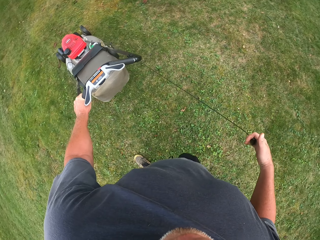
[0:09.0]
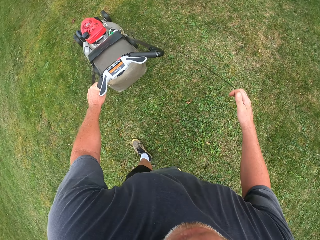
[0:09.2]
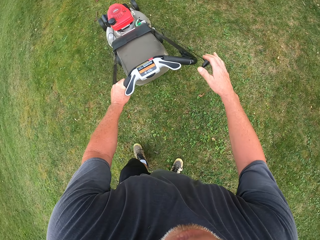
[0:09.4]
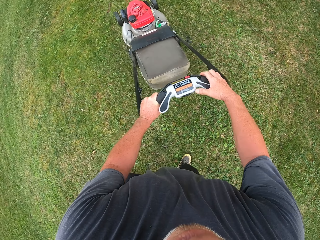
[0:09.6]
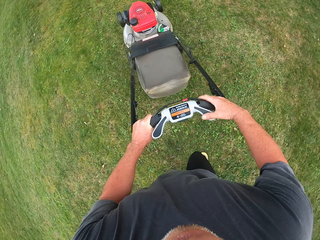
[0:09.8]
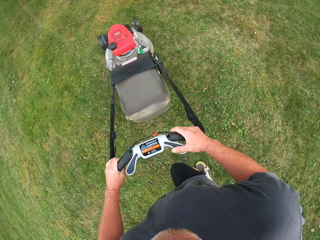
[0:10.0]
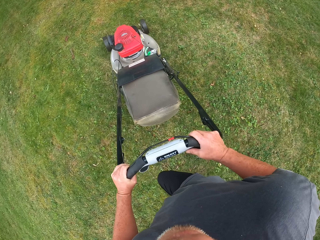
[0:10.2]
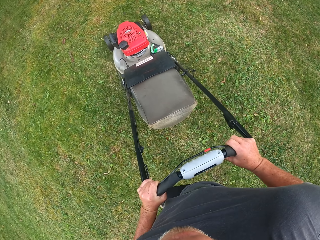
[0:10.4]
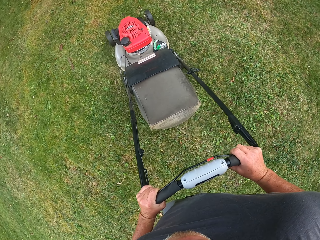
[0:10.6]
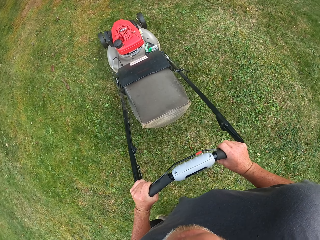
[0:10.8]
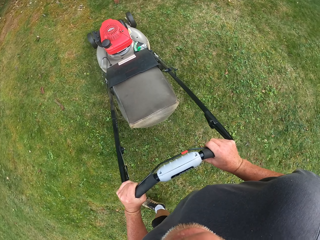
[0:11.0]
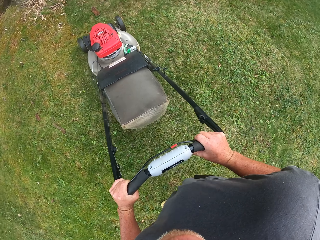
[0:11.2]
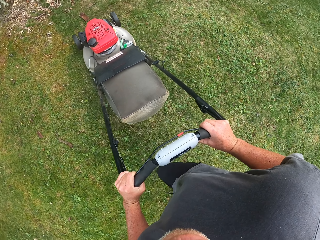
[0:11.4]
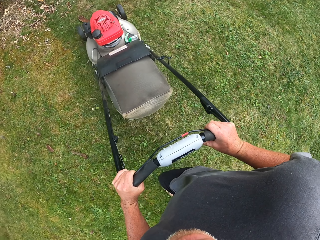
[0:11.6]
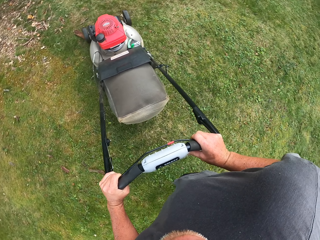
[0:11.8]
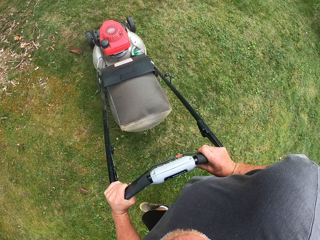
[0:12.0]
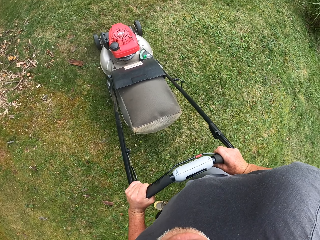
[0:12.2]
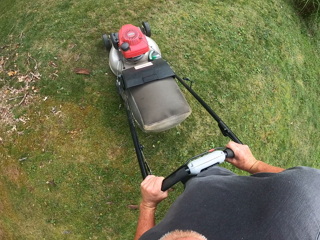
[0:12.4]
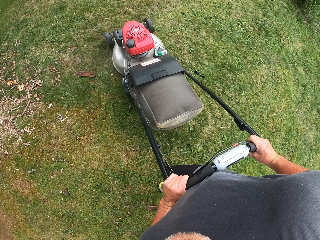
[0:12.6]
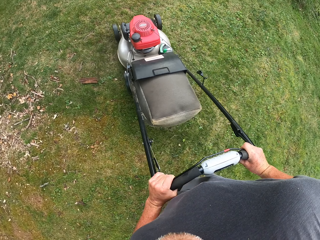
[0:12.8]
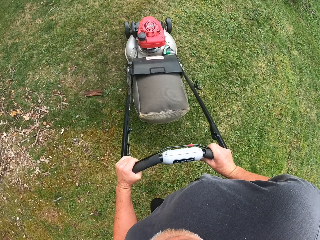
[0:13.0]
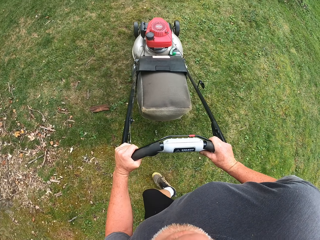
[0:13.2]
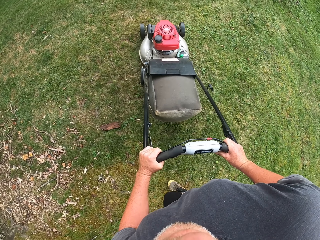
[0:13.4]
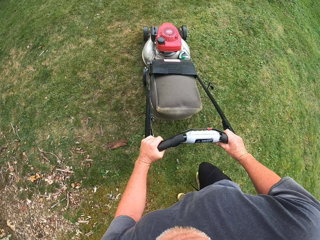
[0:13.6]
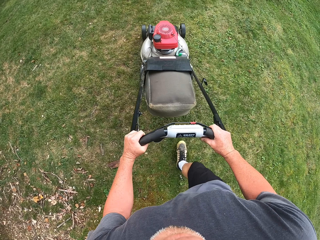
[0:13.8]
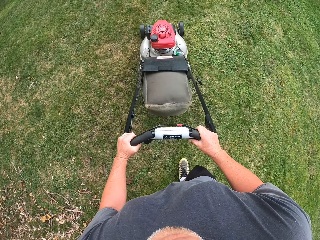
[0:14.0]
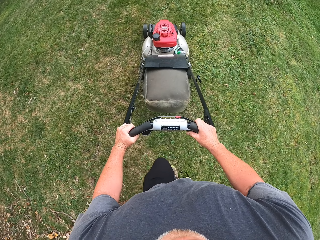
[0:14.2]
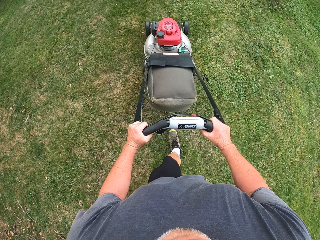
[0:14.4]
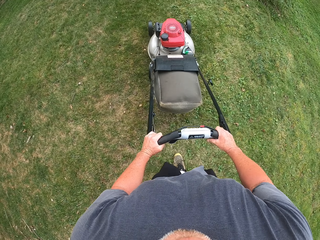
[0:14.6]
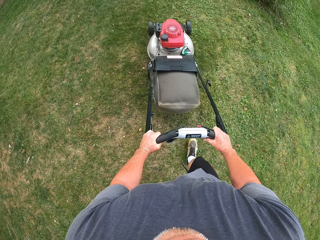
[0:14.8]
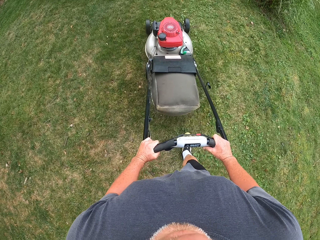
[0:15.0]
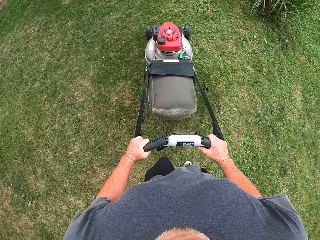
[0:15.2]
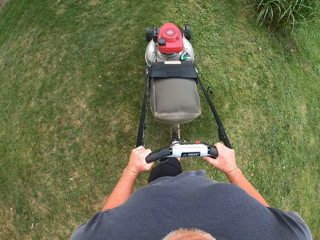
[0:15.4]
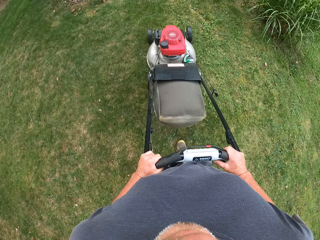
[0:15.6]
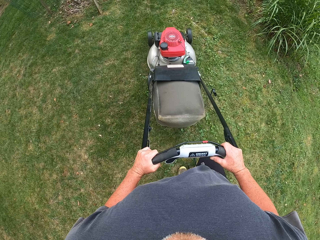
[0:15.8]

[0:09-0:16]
The camera wearer cuts the grass with the lawn mower.

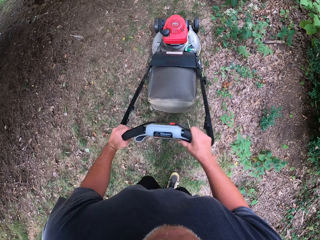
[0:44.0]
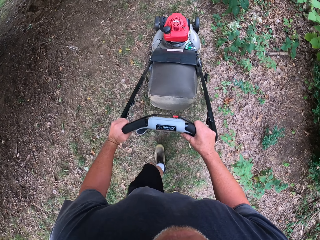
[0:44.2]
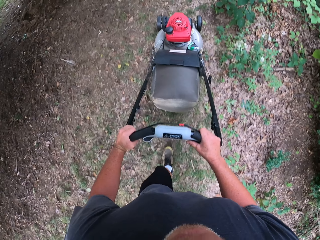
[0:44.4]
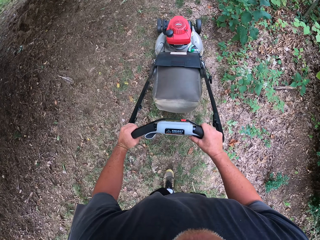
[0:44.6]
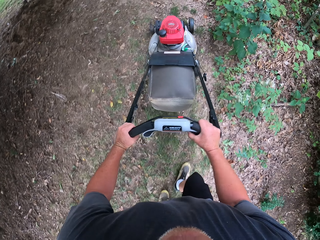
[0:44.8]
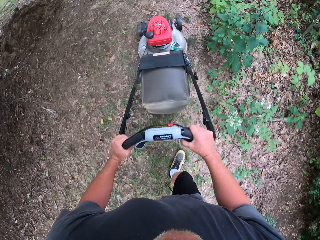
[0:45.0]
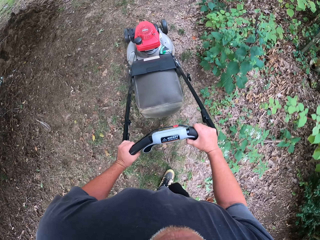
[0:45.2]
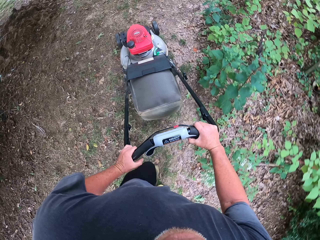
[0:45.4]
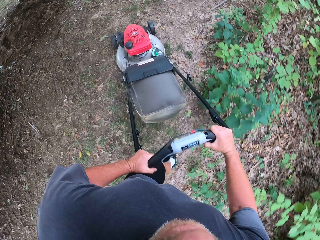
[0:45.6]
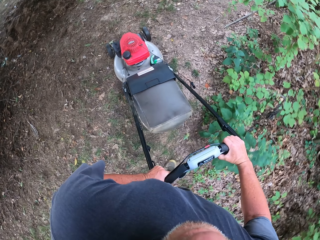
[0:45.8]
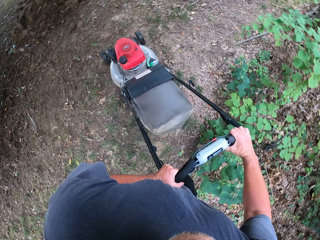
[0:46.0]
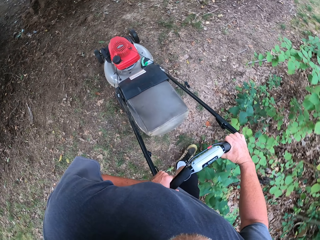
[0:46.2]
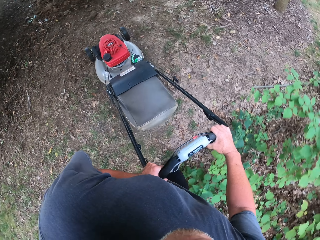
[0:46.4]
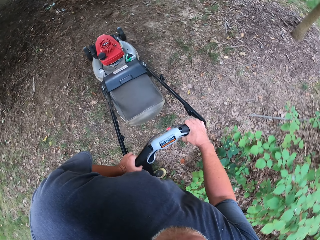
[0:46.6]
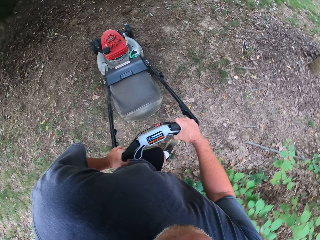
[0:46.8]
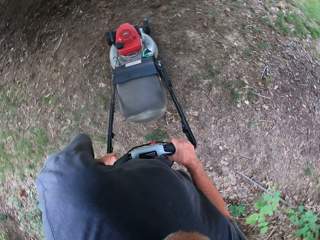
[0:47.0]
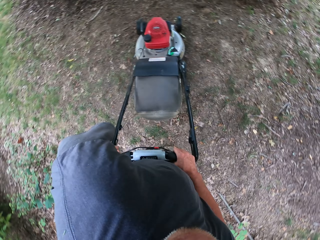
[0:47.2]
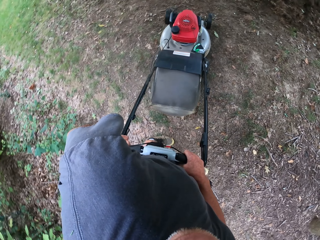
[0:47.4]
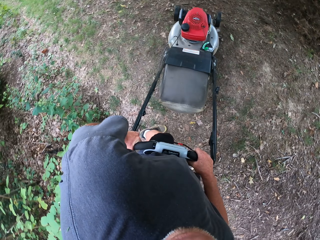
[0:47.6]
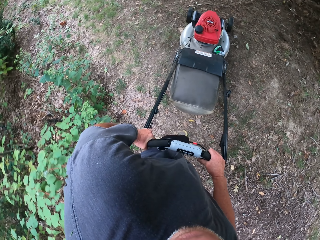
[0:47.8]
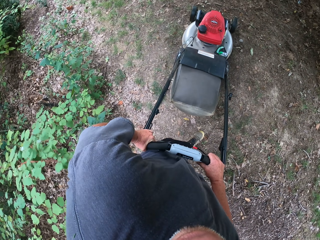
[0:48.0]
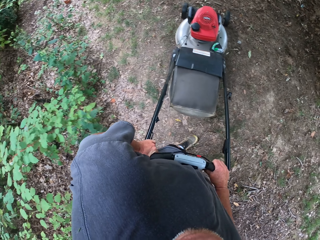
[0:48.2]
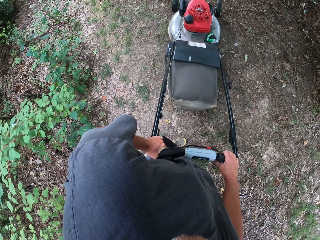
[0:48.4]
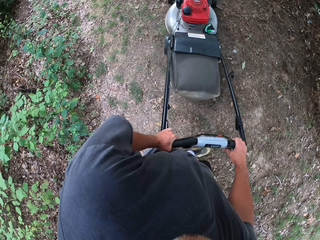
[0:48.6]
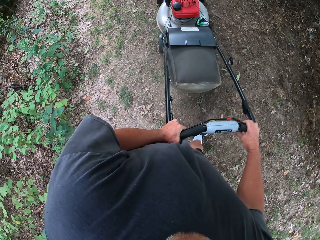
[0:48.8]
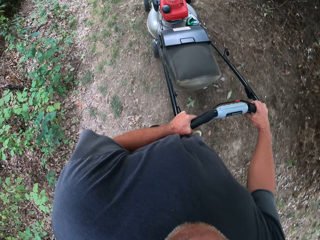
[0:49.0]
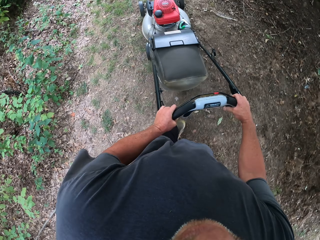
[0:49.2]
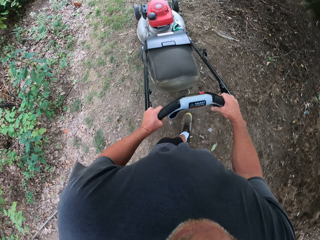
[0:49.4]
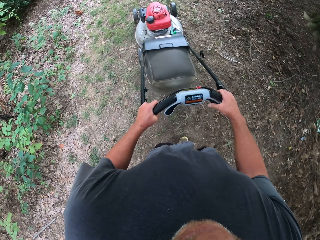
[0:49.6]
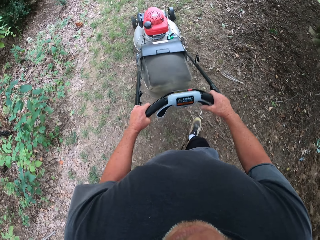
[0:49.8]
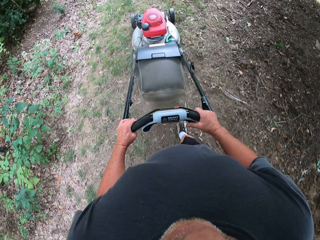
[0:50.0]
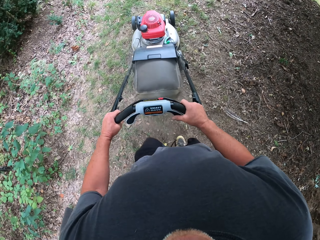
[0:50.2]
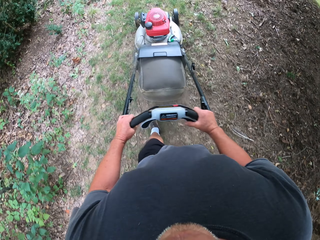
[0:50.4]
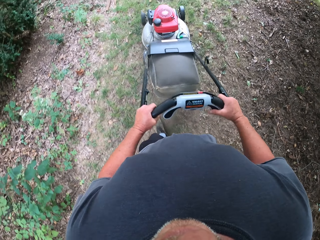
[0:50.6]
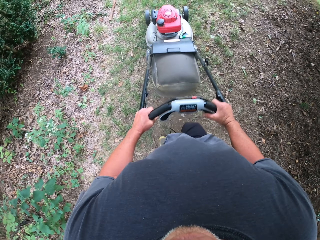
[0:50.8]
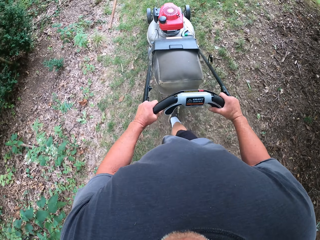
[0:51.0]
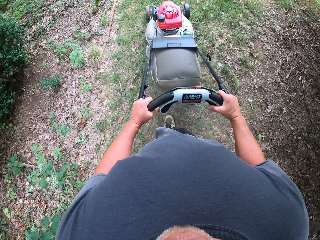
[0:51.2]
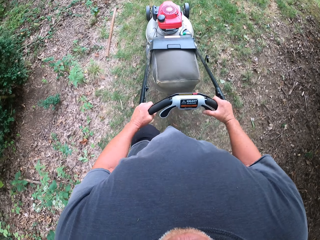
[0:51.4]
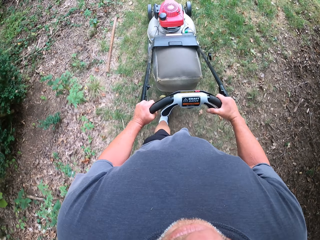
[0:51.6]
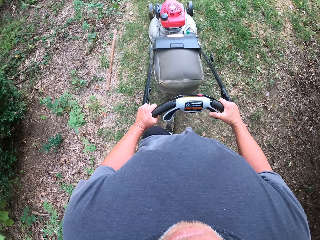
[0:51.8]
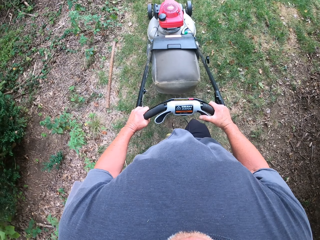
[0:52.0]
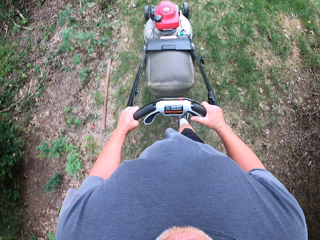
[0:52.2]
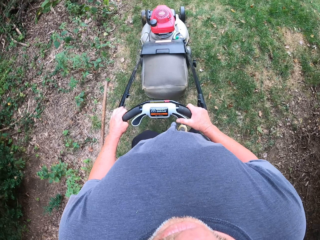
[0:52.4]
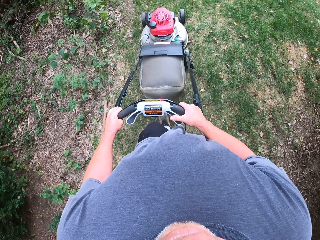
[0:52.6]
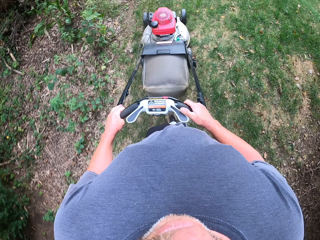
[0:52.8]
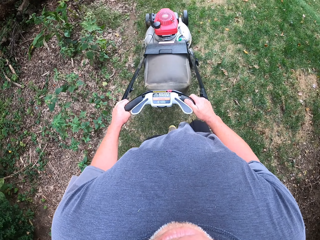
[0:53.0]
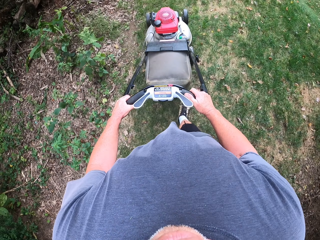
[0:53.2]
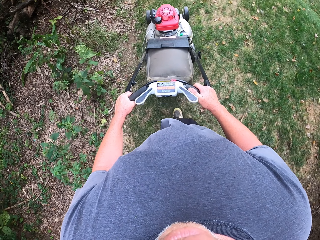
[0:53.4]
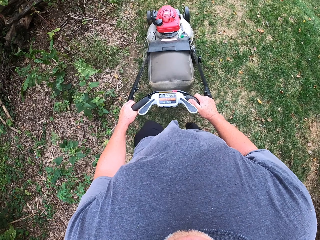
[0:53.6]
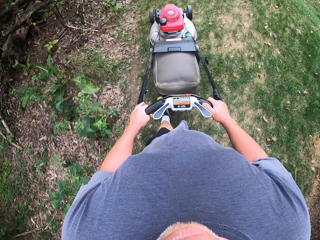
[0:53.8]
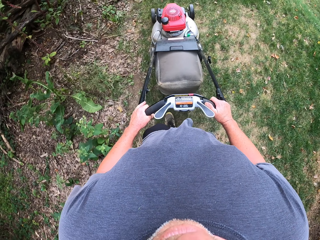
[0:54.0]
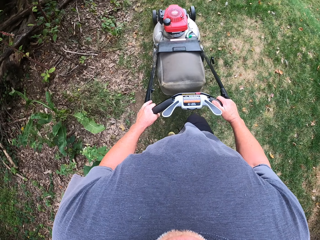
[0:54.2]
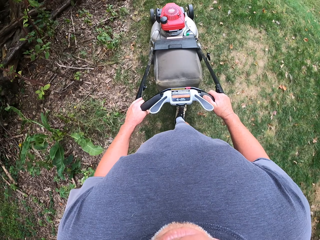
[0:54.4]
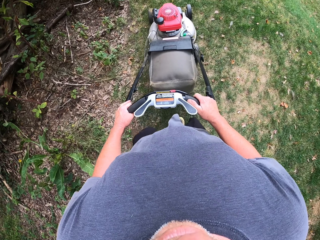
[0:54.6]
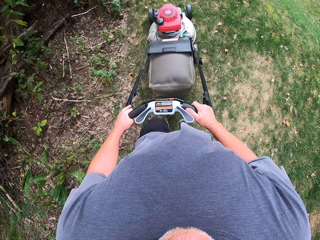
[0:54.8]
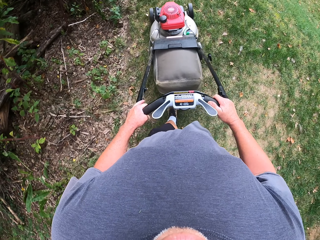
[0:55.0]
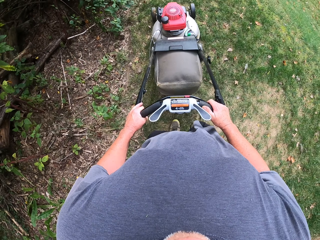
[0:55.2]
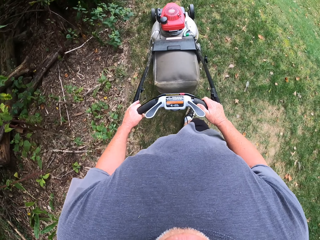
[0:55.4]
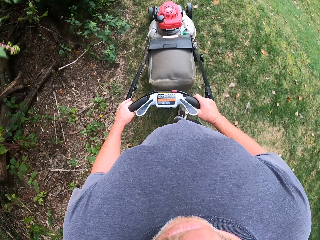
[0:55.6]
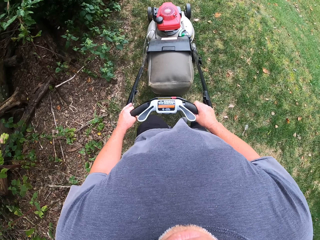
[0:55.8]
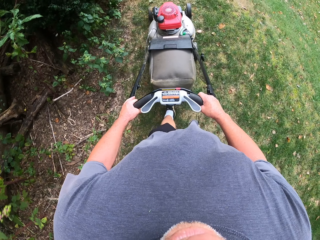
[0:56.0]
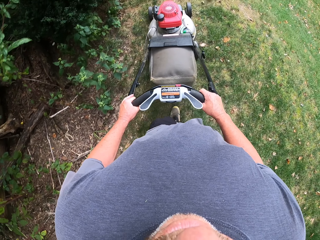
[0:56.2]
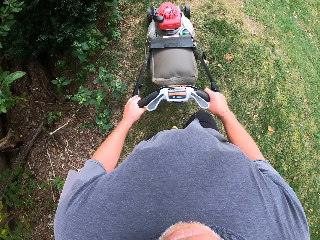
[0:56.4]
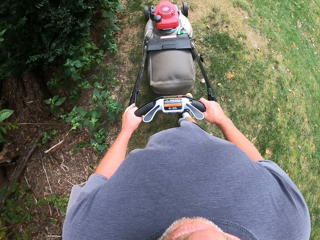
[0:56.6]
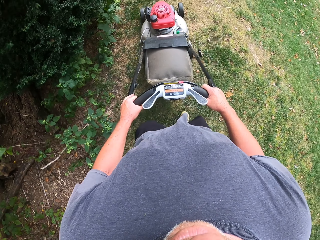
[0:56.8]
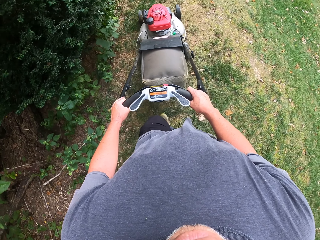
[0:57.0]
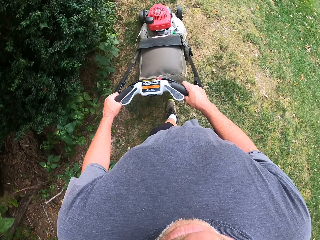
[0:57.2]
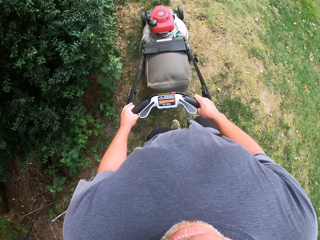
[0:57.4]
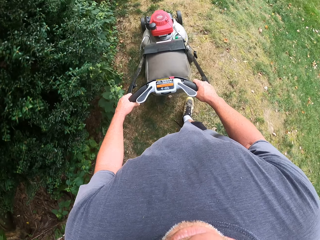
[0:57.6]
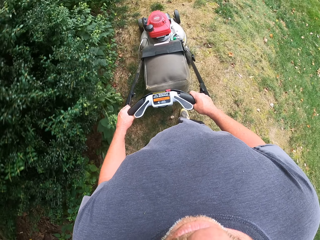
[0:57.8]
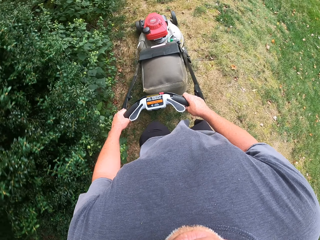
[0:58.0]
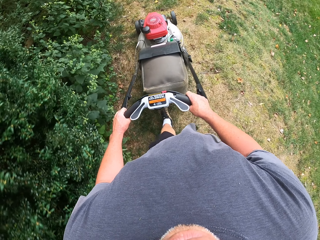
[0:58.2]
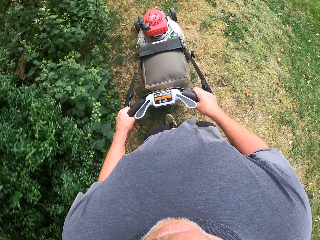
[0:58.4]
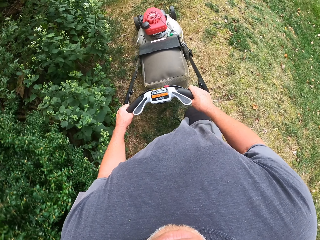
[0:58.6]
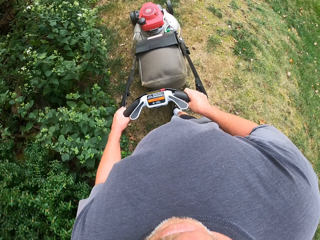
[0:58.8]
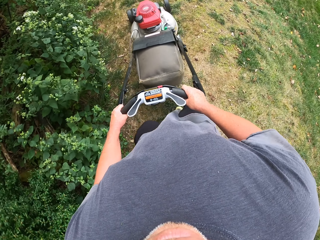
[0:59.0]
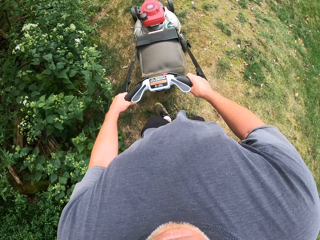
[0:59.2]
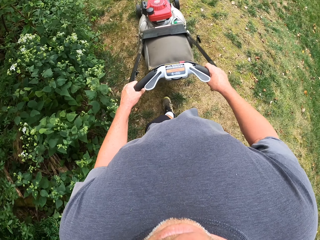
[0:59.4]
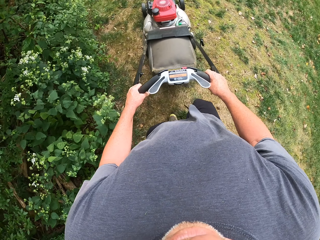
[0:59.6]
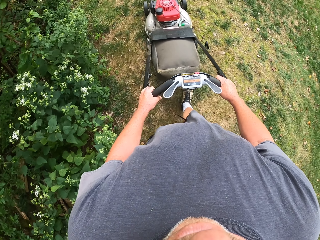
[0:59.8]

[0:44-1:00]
The camera wearer makes a U turn. They cut the grass with the lawn mower.
